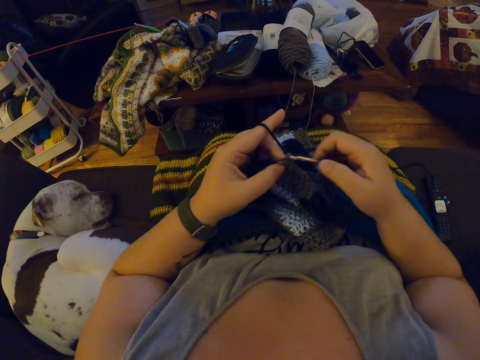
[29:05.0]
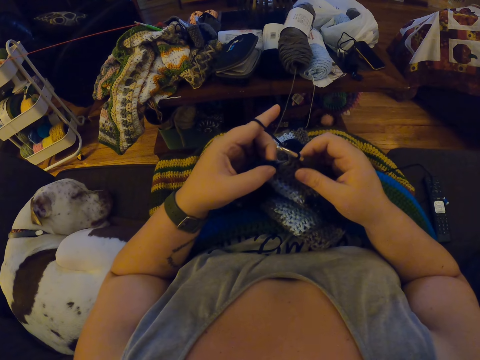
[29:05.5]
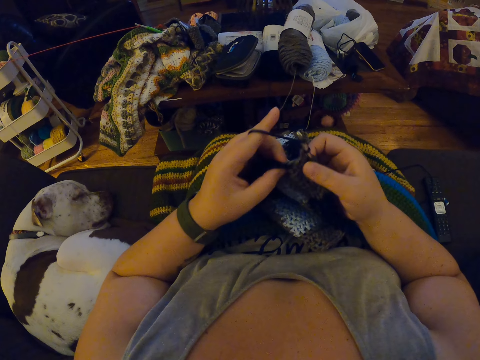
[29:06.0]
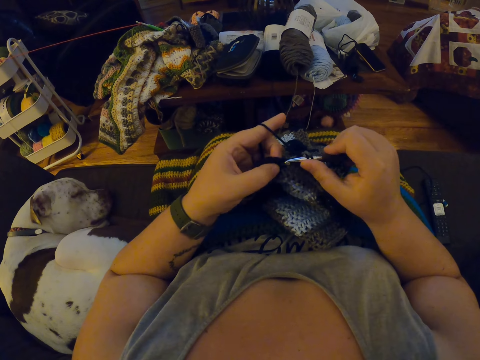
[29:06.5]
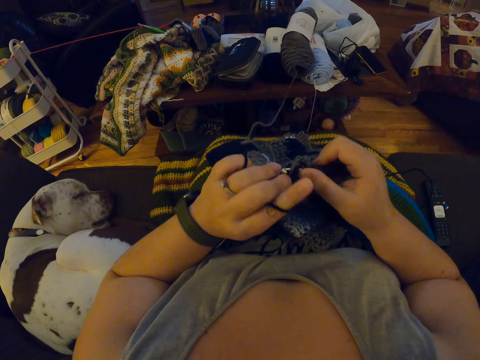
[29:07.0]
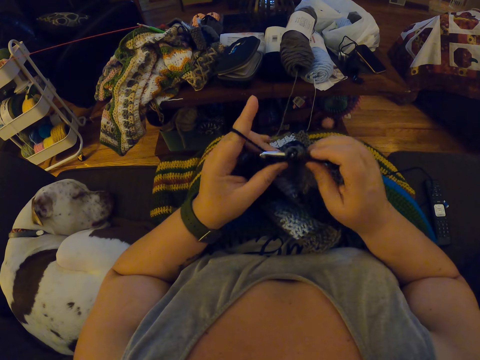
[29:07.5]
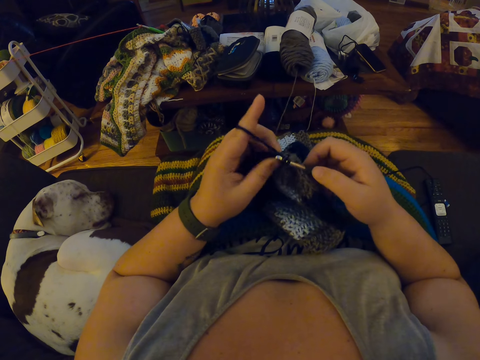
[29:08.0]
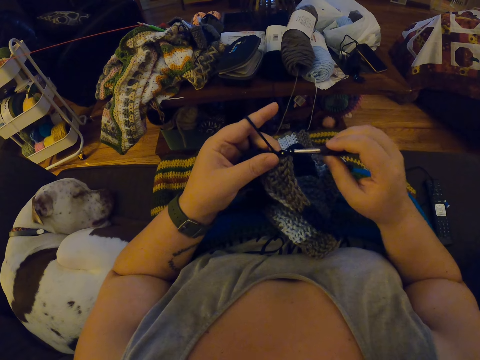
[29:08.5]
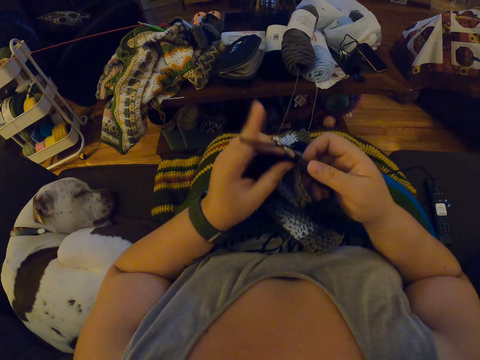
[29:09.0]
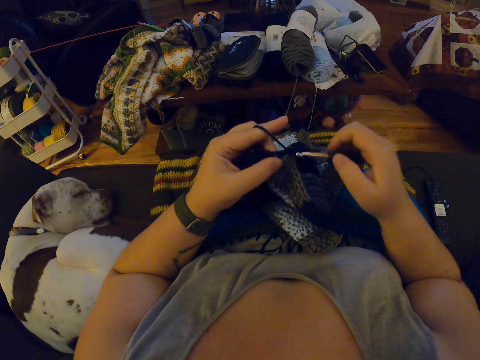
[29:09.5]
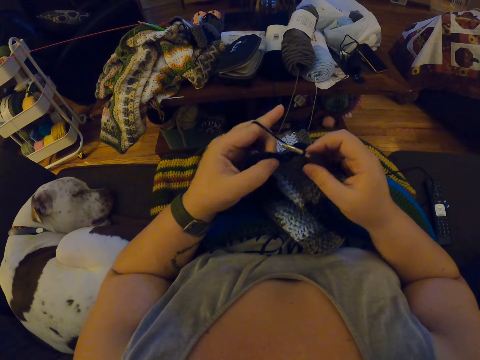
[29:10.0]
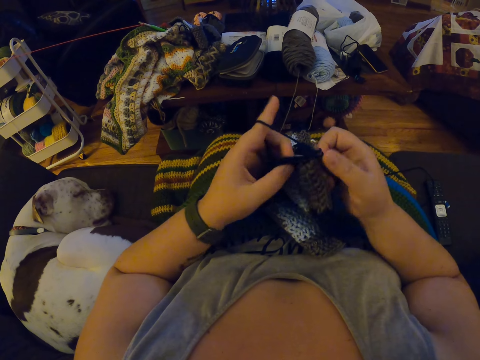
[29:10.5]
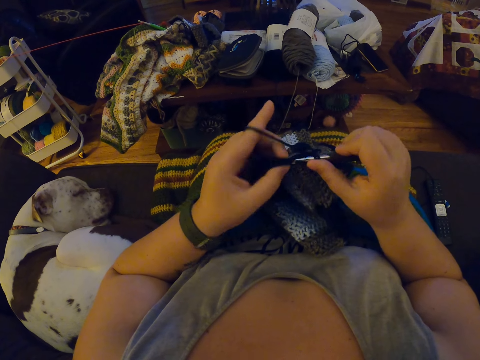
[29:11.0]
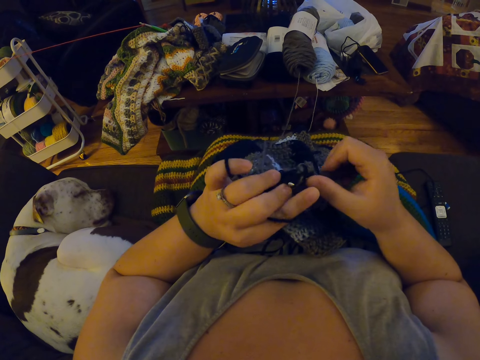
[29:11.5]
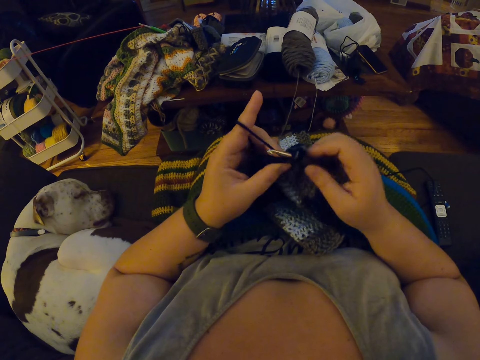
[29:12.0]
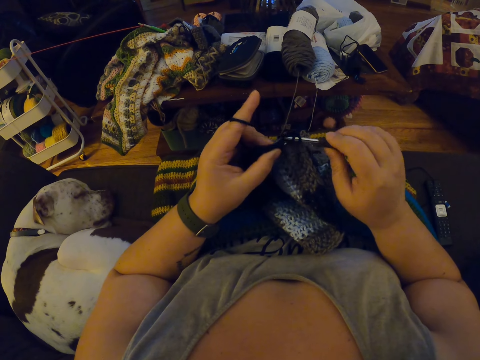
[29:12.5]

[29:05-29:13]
The camera wearer crochets the fabric with the yarn.

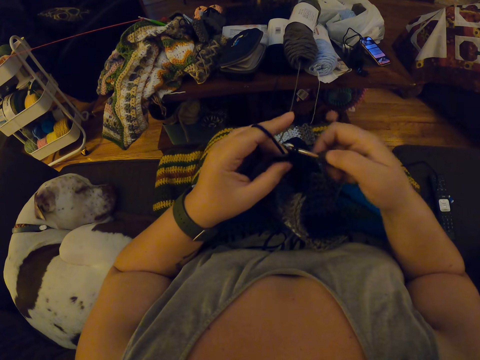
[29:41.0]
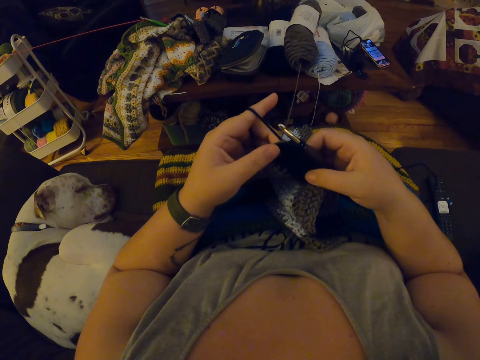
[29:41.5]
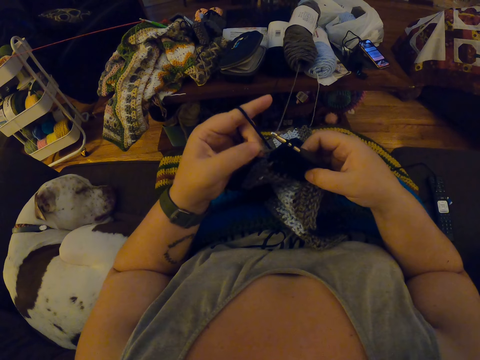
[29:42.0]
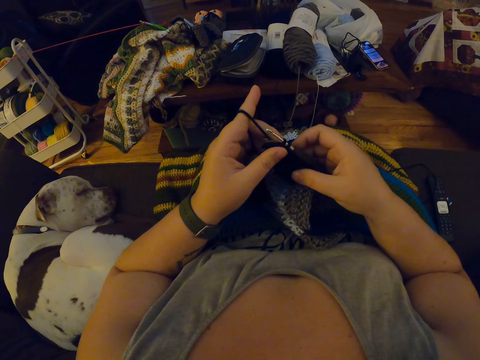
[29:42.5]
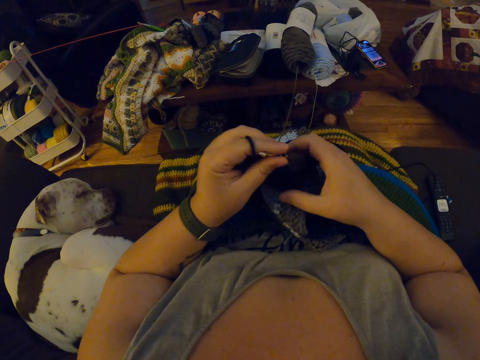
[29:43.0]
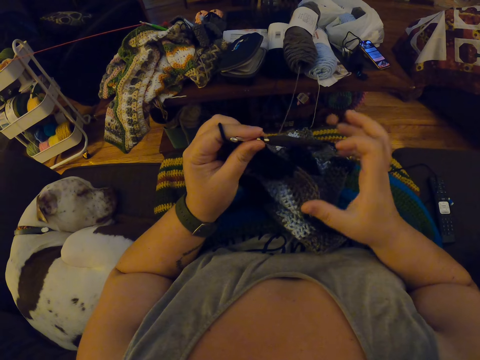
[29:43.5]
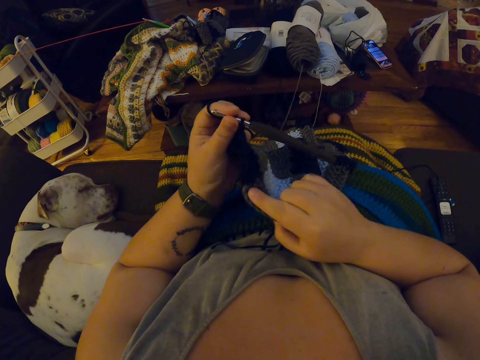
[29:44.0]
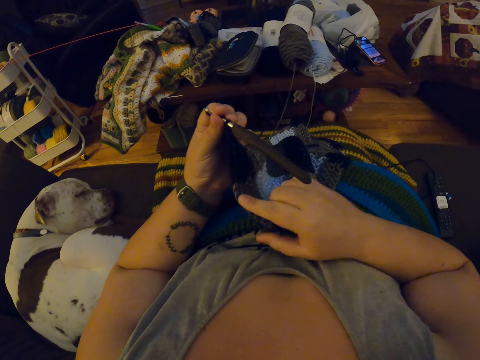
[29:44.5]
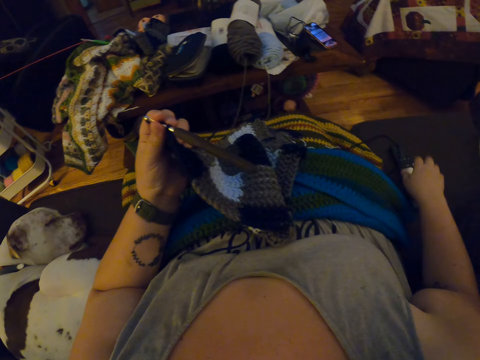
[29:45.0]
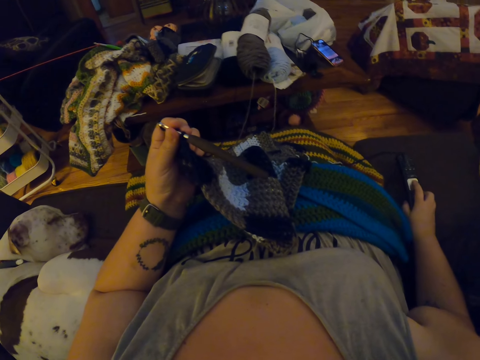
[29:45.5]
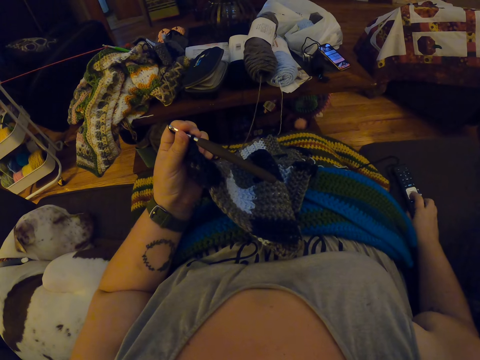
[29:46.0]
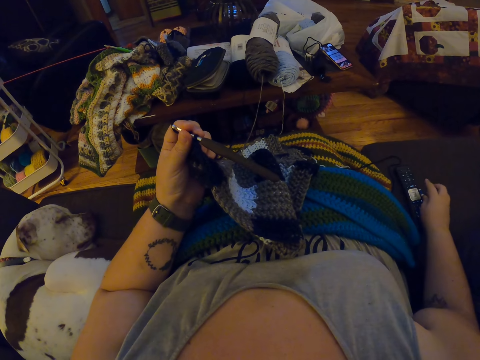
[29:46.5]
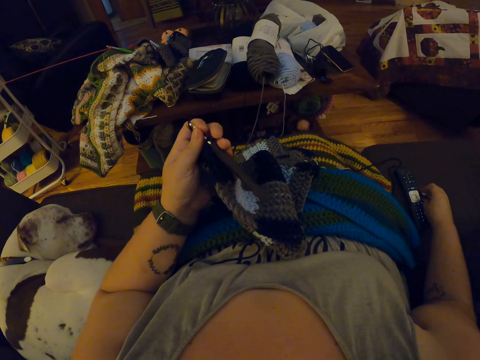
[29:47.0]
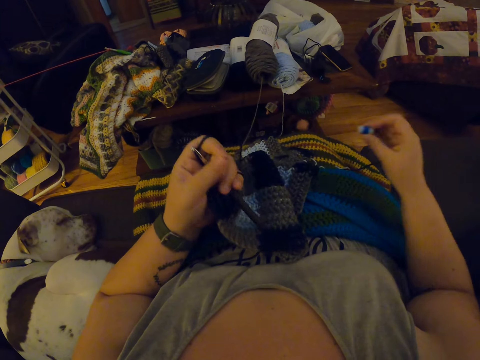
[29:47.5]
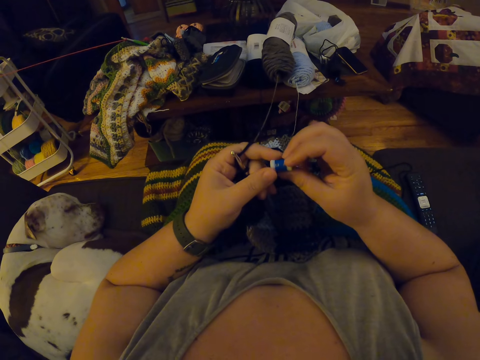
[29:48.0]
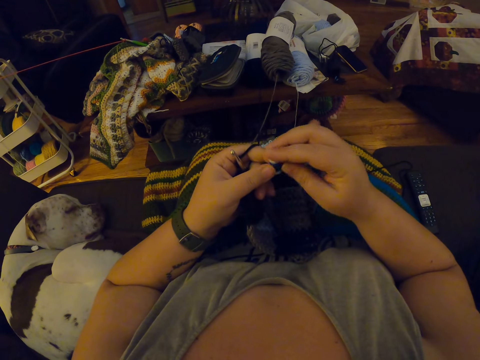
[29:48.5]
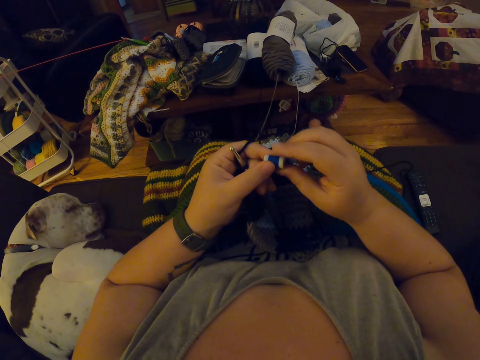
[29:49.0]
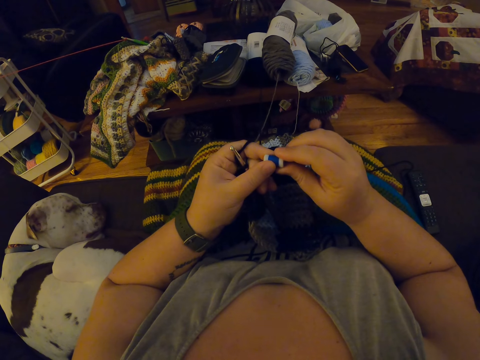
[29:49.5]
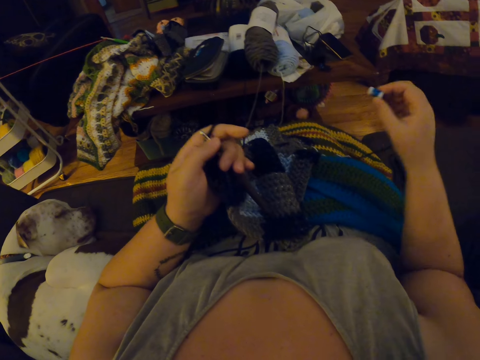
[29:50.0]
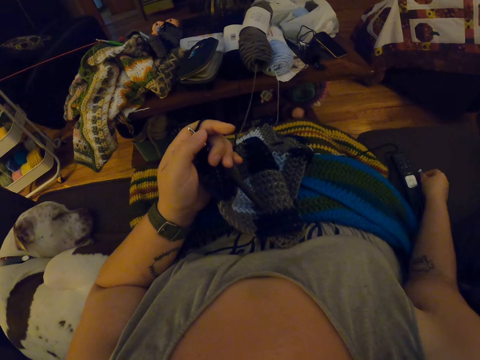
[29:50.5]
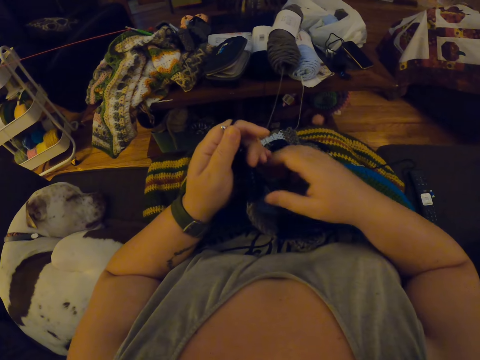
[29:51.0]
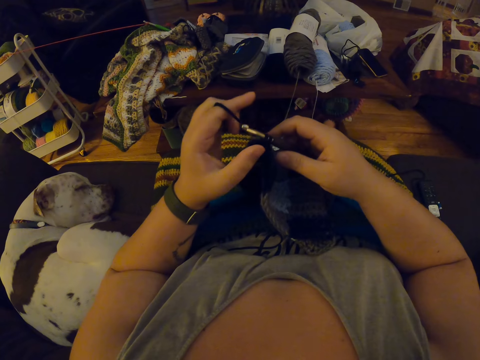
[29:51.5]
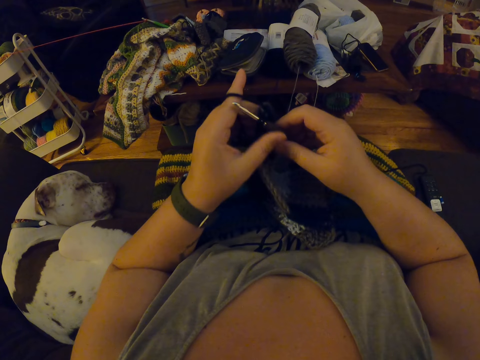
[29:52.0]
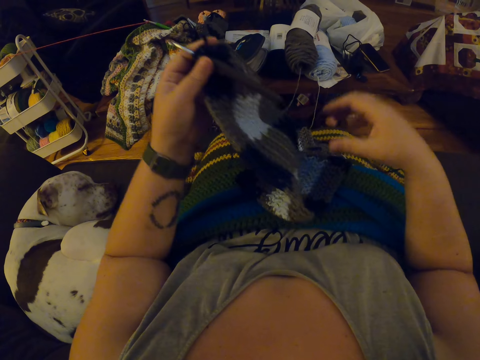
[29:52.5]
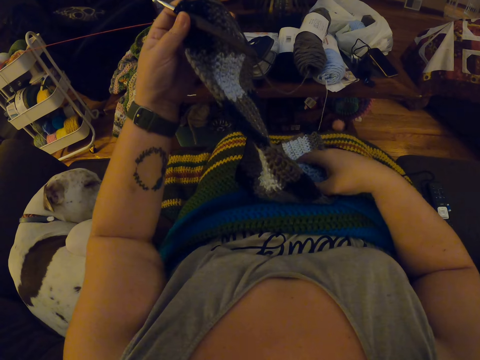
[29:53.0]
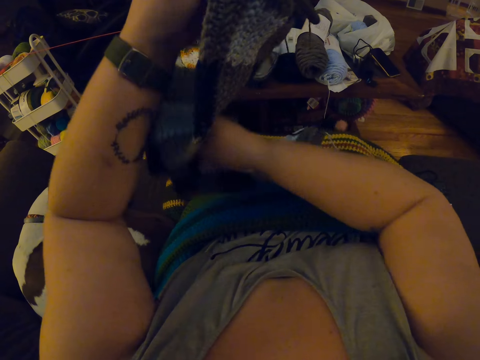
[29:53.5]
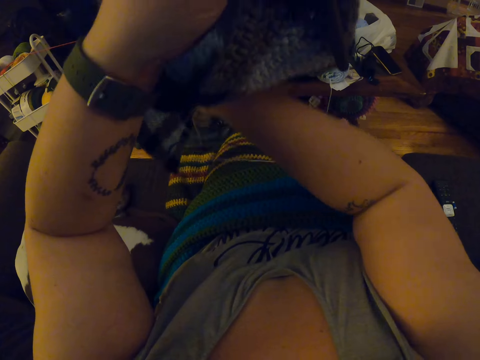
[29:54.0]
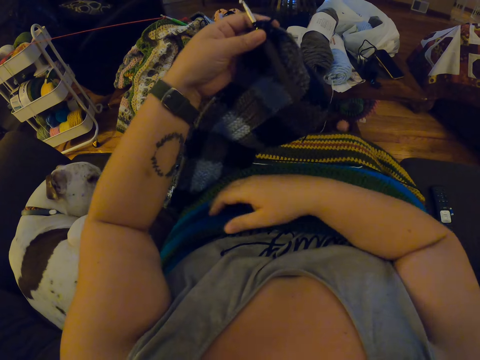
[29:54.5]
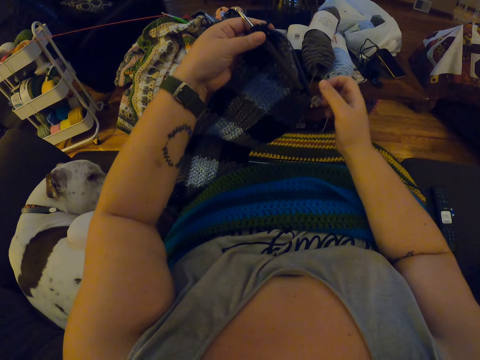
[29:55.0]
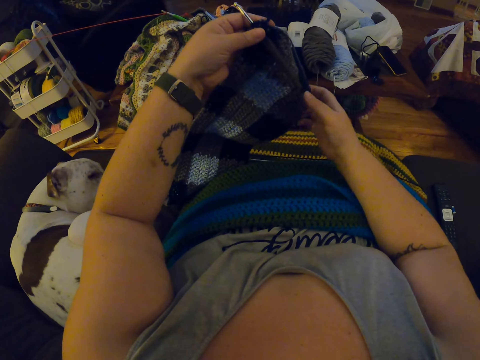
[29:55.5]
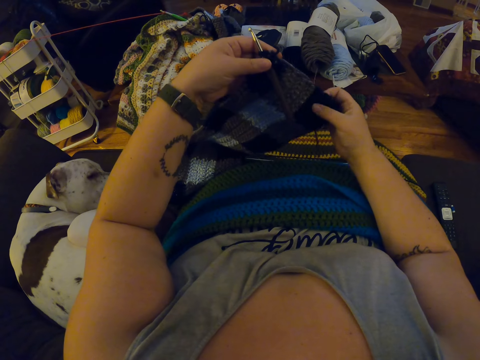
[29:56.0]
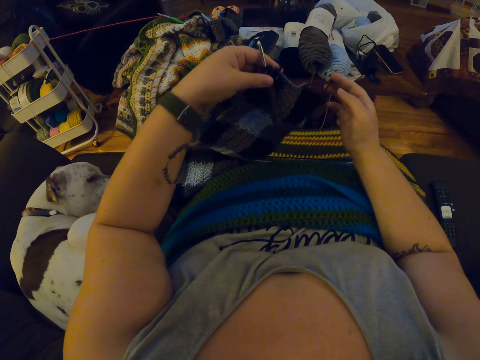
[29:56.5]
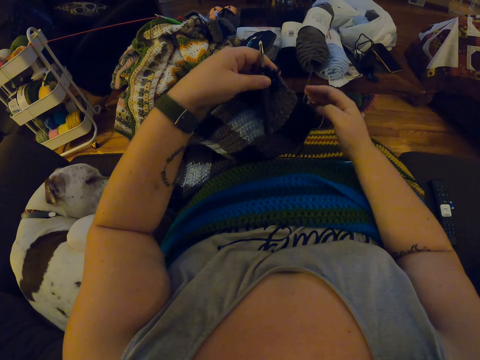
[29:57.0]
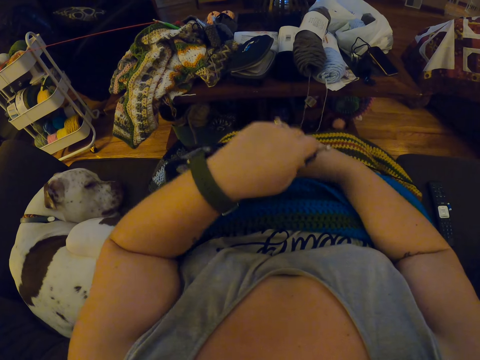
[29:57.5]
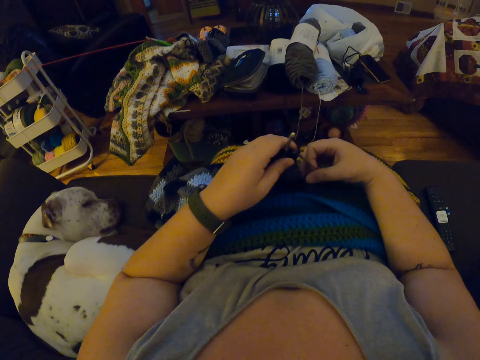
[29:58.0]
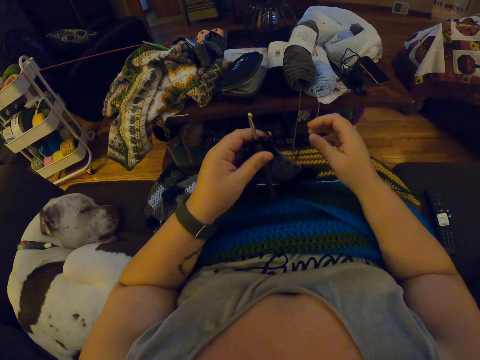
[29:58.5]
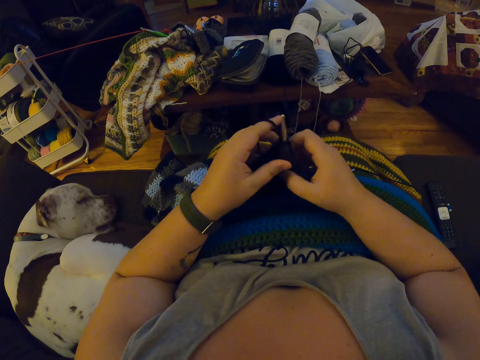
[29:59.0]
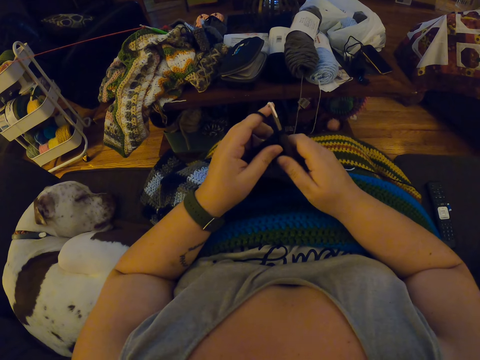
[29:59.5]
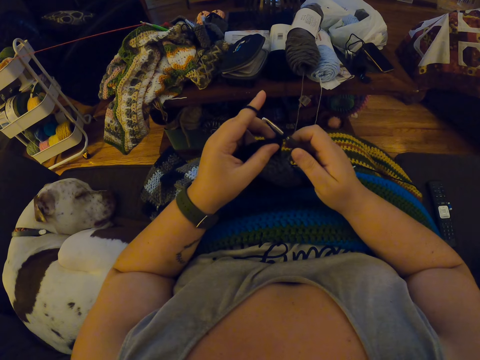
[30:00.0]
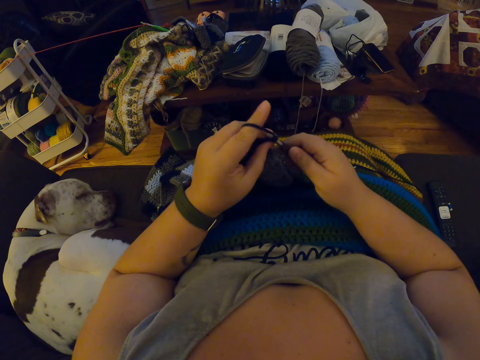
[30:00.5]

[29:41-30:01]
The camera wearer holds the crochet hook with her left hand. She checks the fabric with her right hand. She turns the fabric. She picks up a TV remote beside her on the sofa with her right hand. She presses a button on the TV remote. She holds up the remote. She drops the TV remote on the sofa. She picks up a mini bottle beside the TV remote on the sofa with her right hand. She holds the mini bottle in both hands. She flips the mini bottle. She drops the mini bottle beside the remote on the sofa. She adjusts the fabric with her right hand. She turns the fabric. She collects the crochet hook from her left hand with her right hand.
